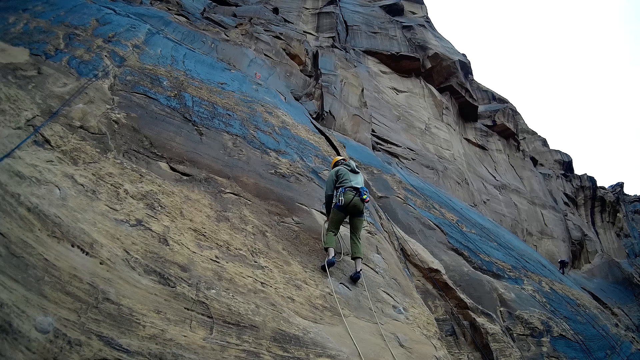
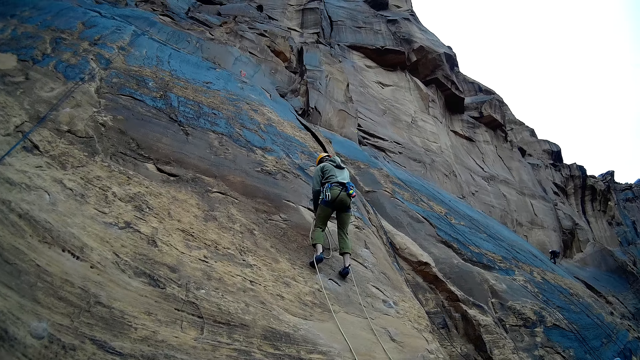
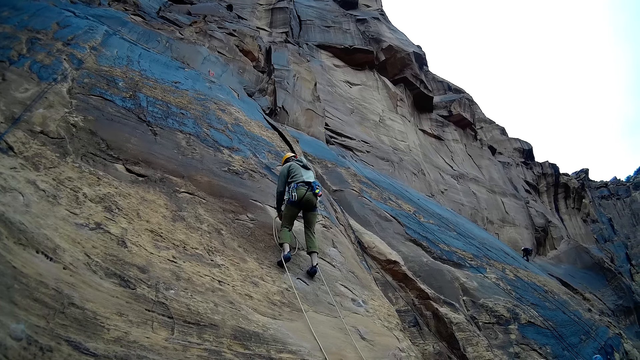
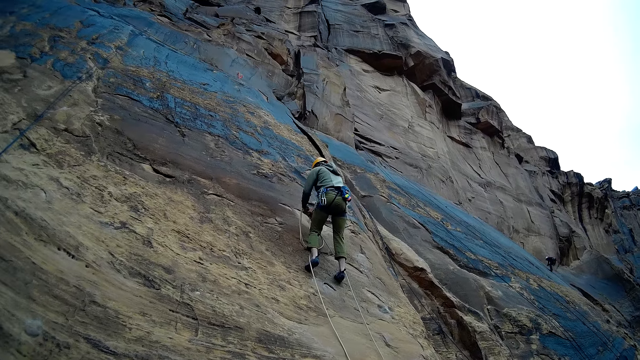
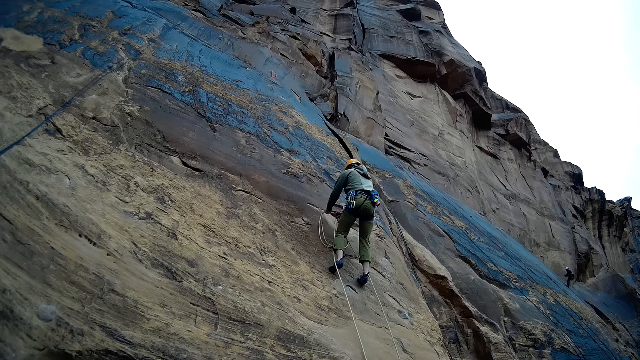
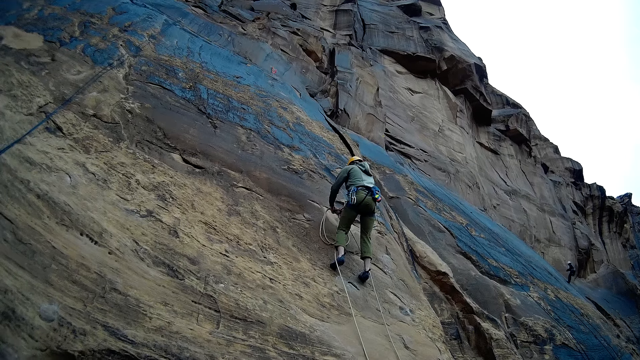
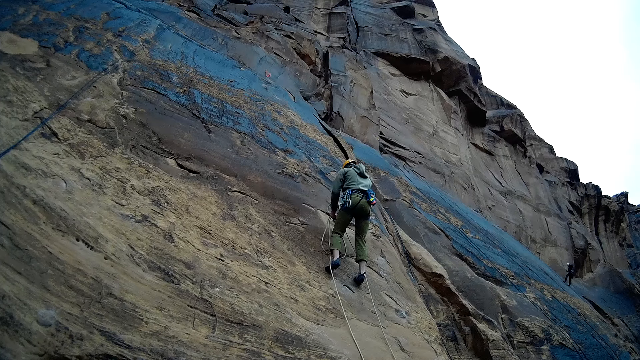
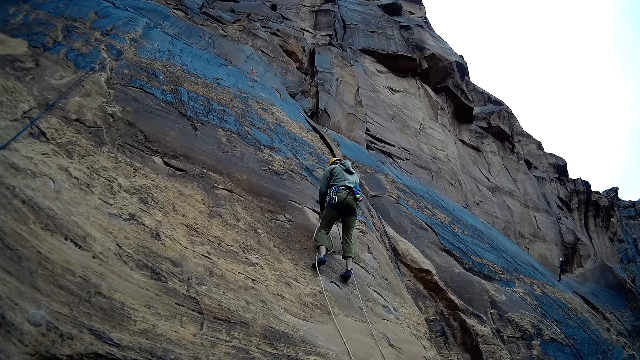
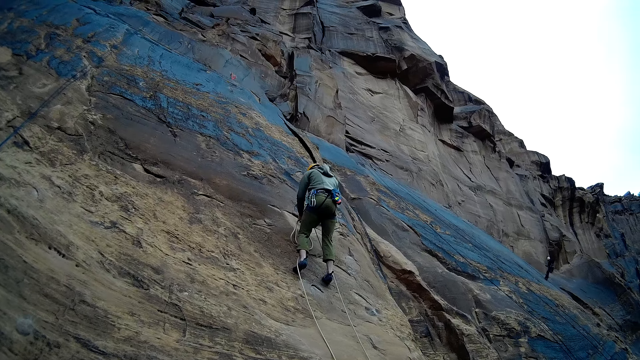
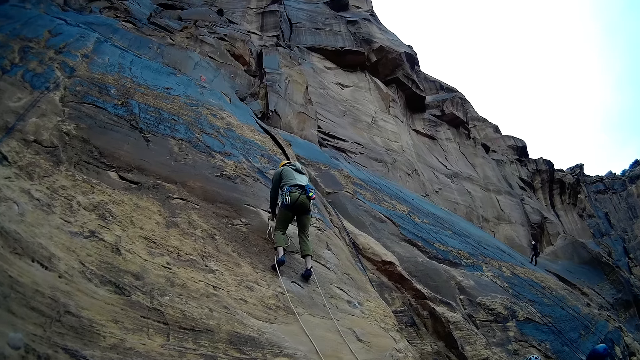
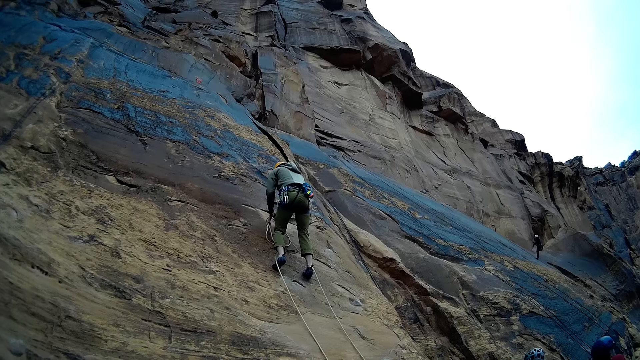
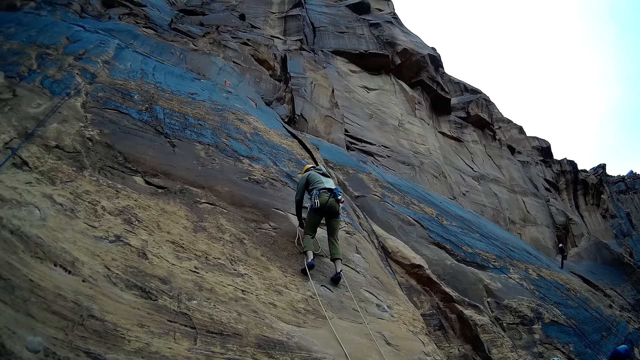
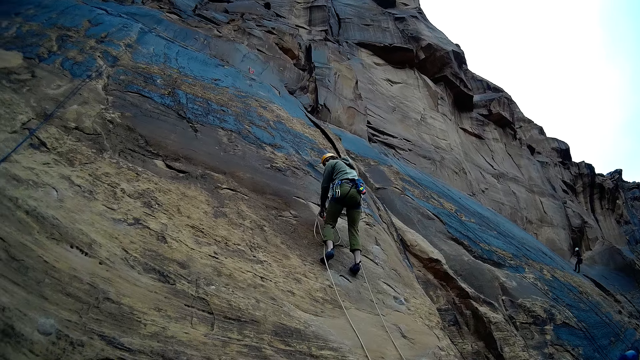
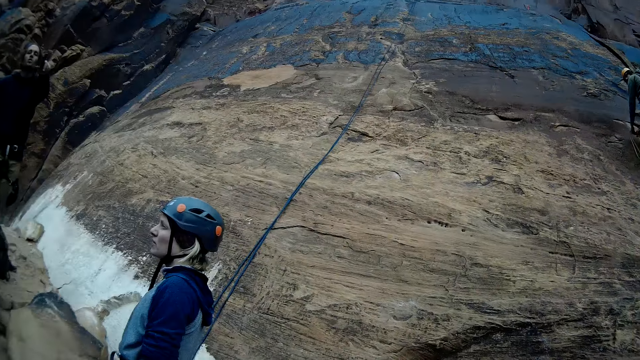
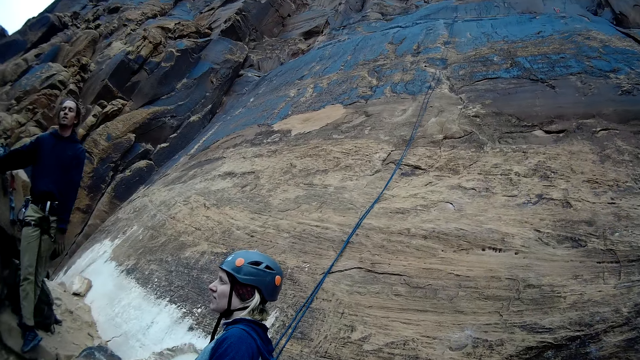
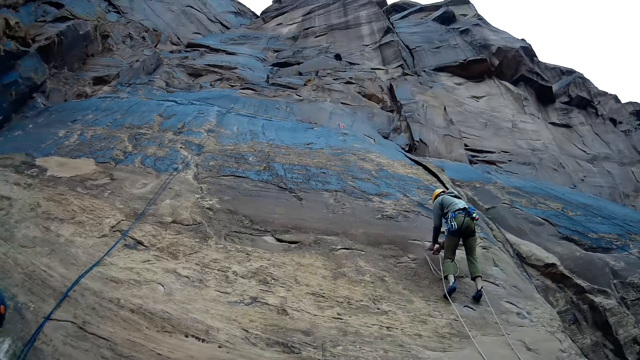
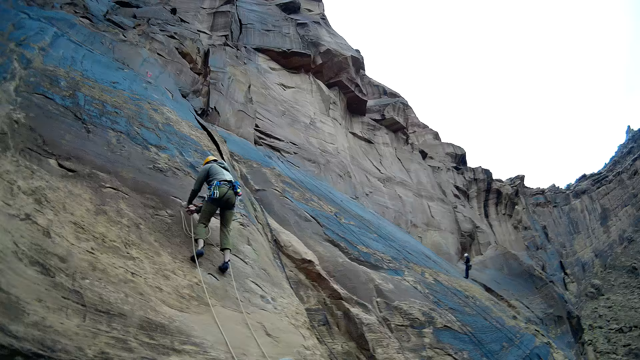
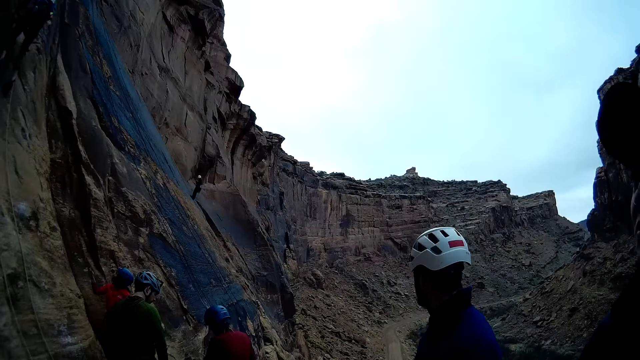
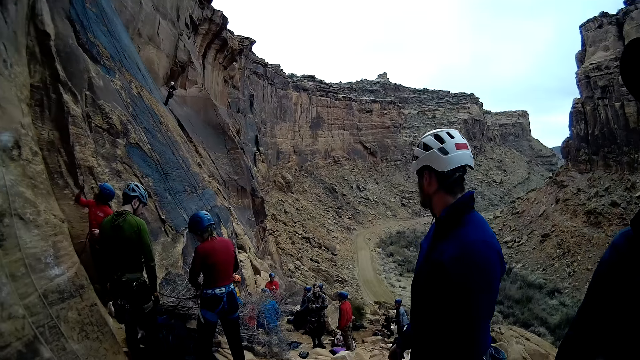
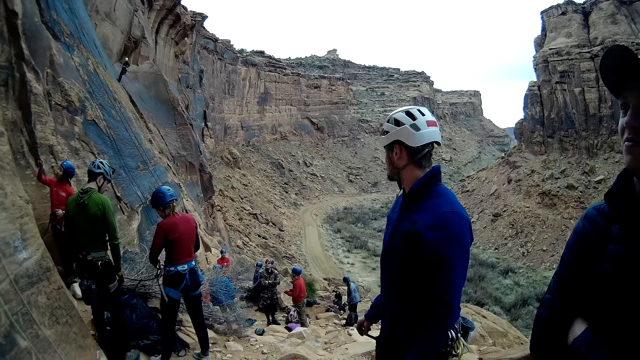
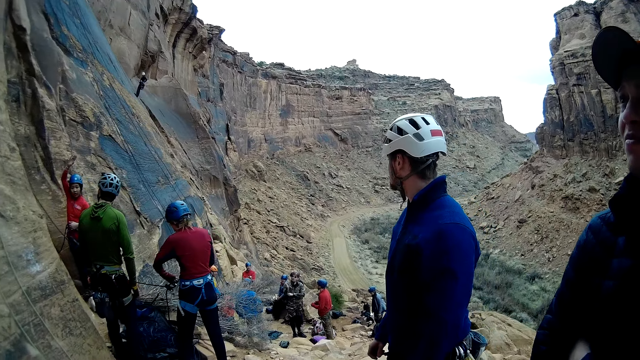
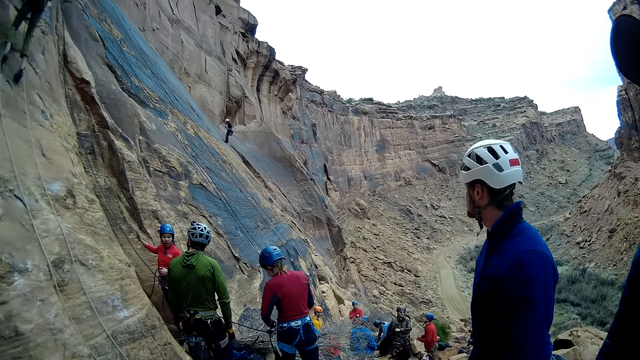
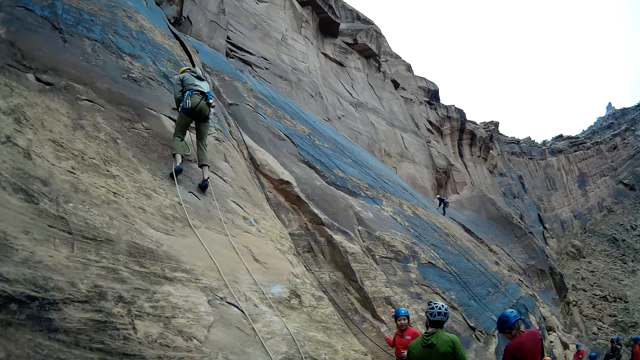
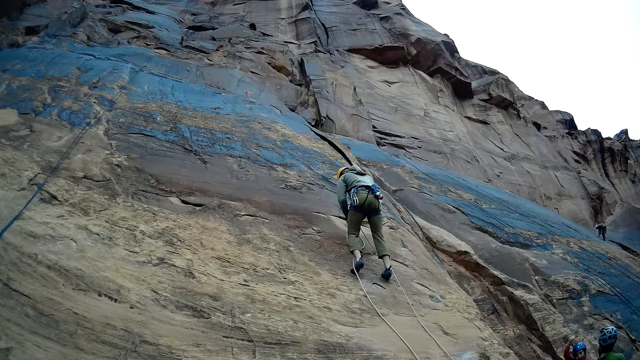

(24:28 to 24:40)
A person holds the rope. Another person descends from the mountain.

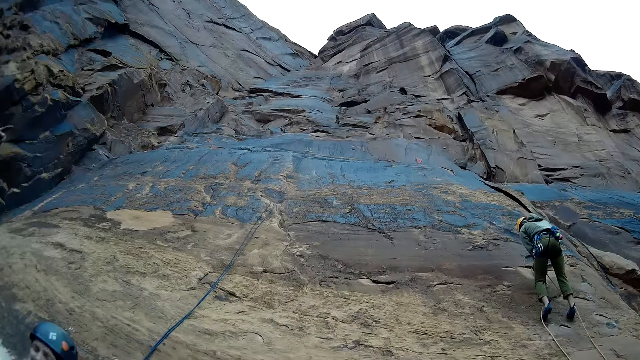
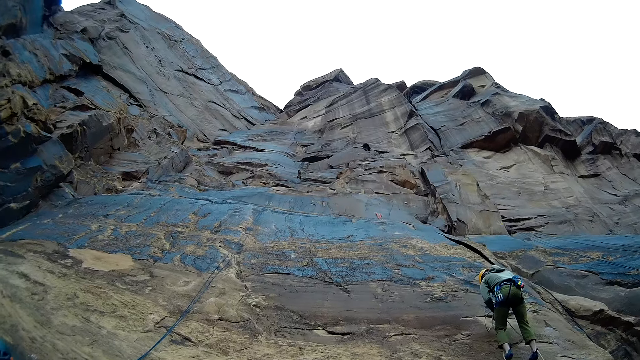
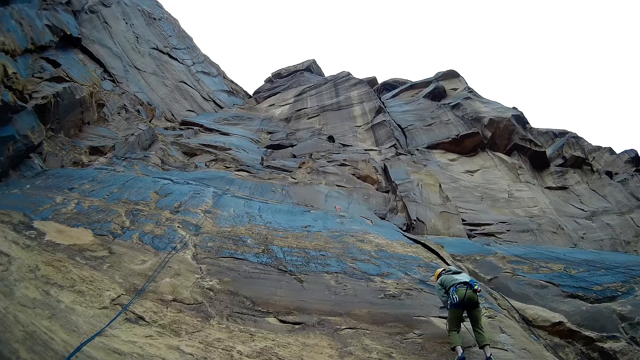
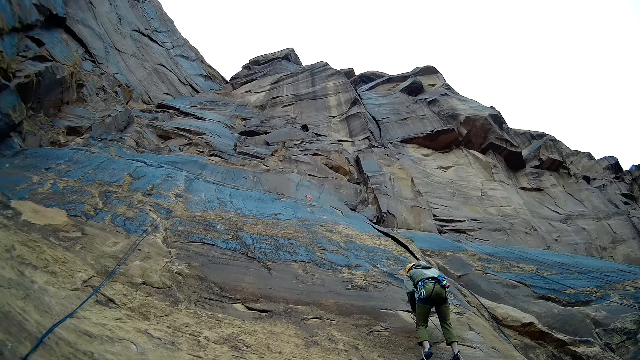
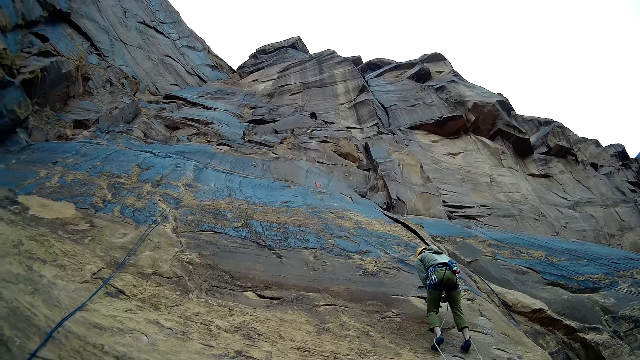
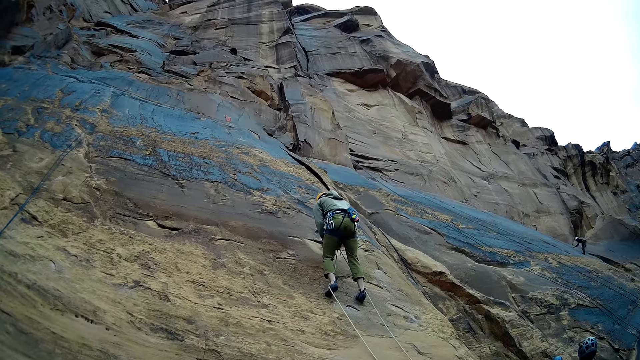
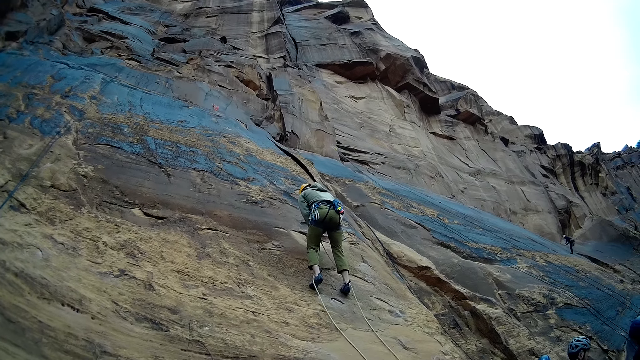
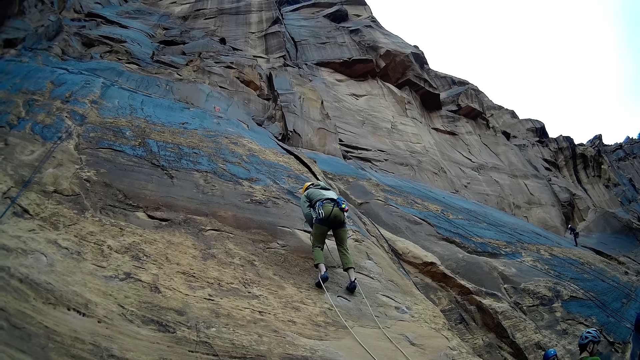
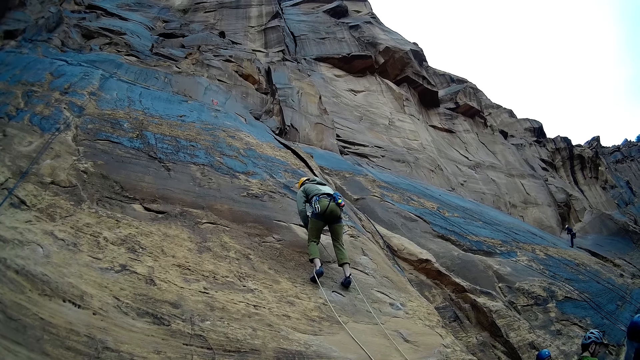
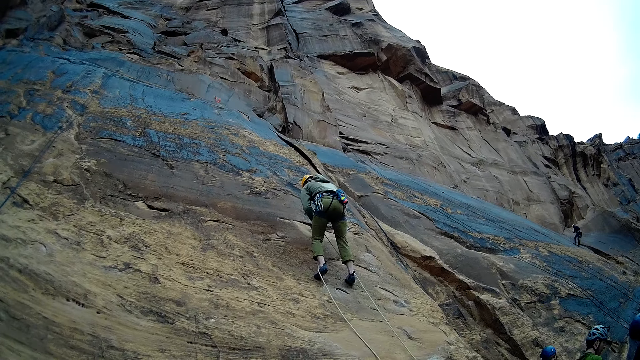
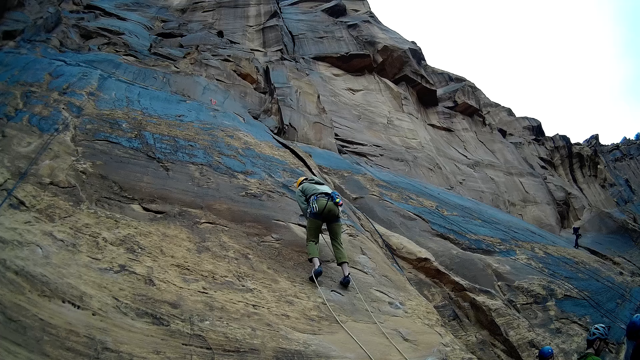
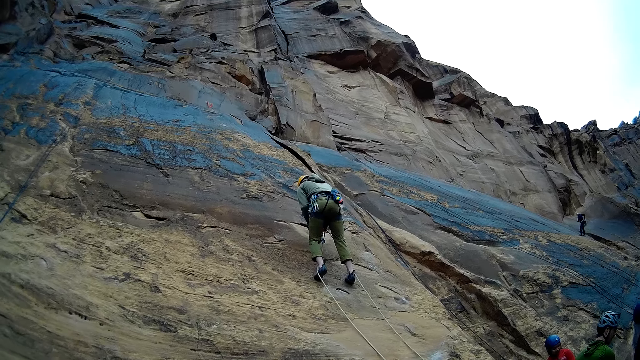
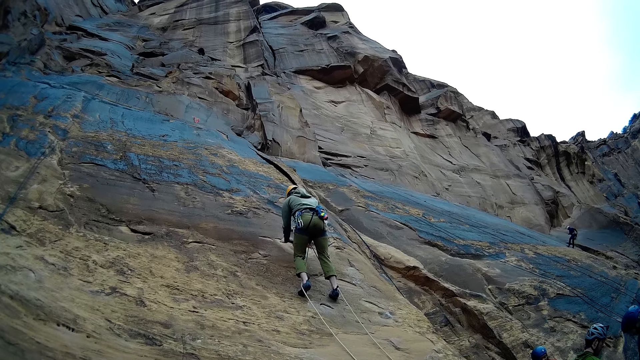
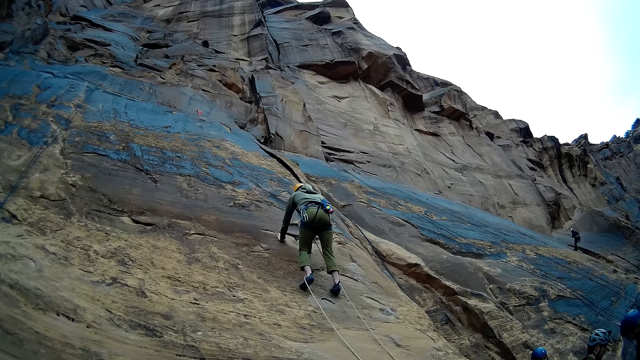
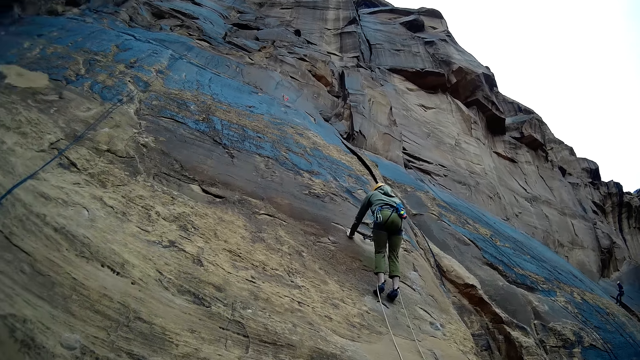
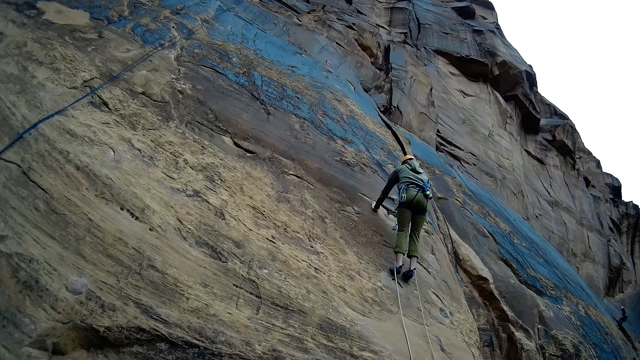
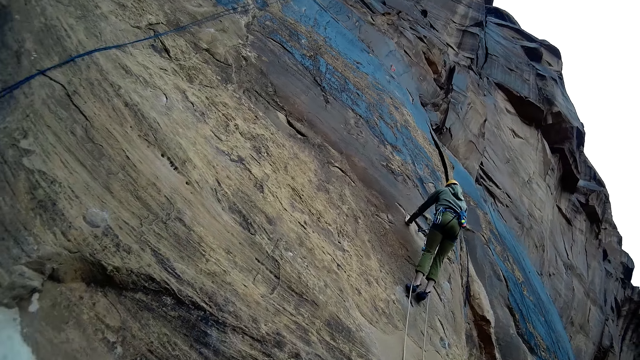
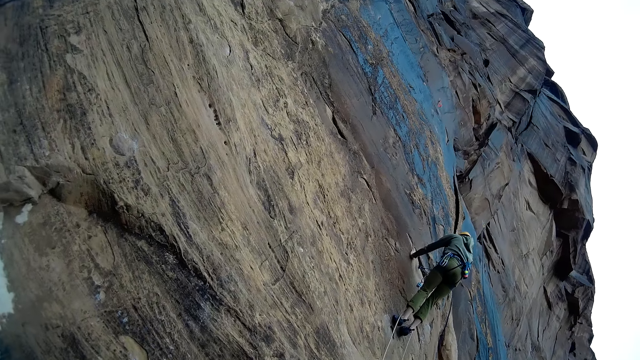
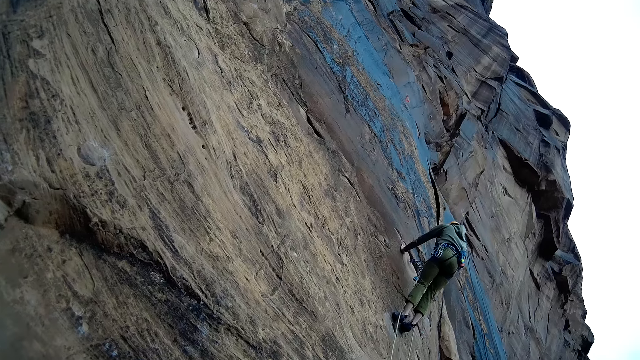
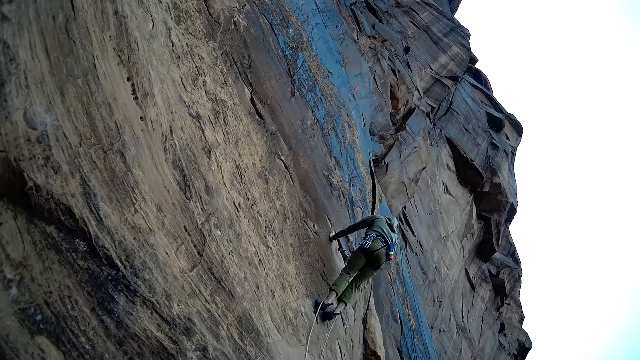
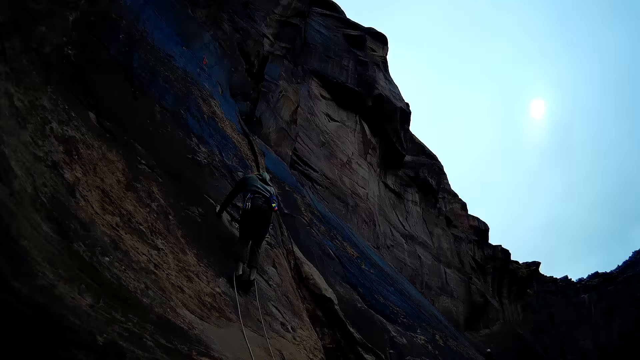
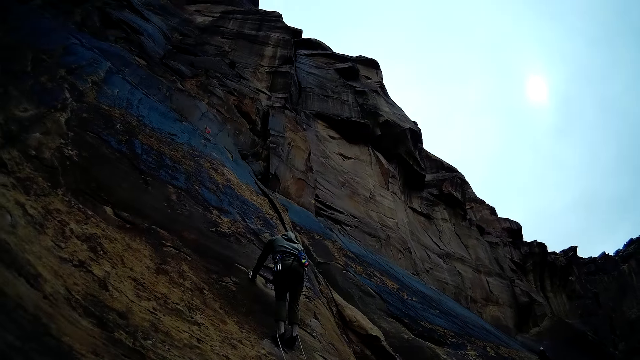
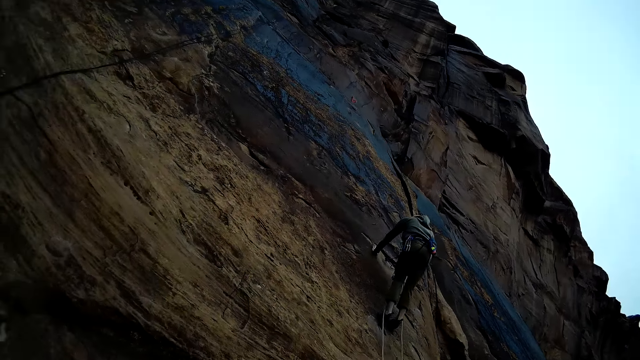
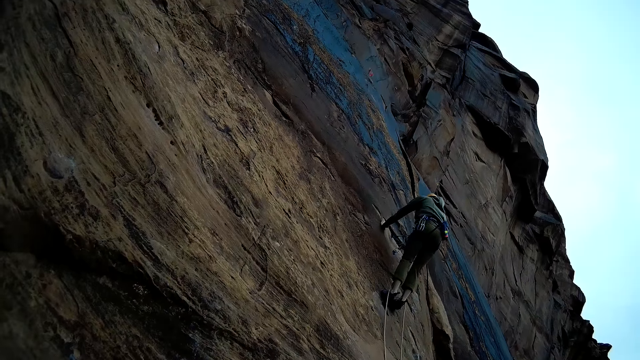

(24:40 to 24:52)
The mountain climber descends the mountain. The mountain climber descends from the mountain.
